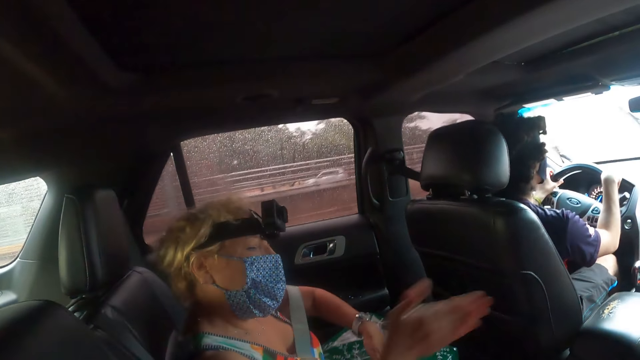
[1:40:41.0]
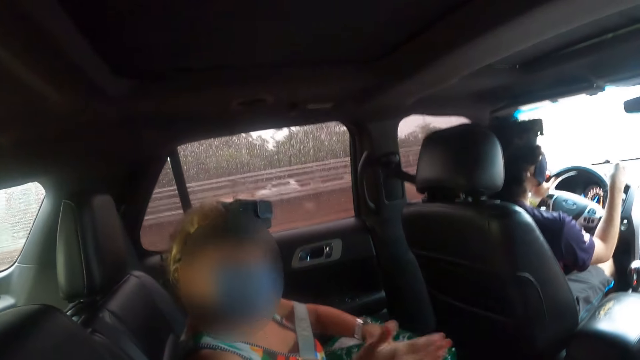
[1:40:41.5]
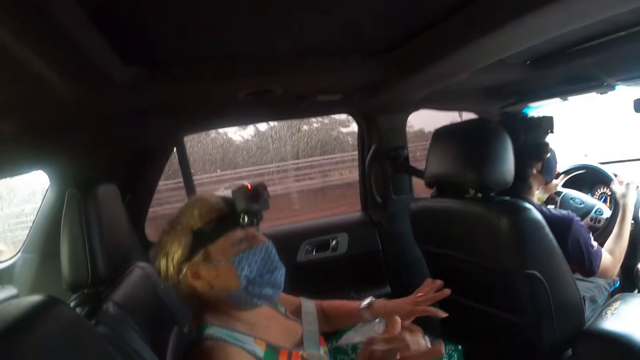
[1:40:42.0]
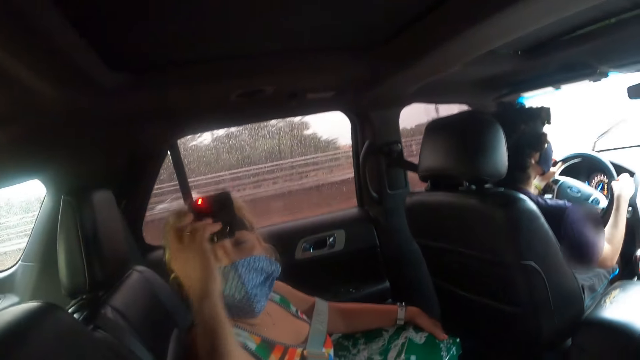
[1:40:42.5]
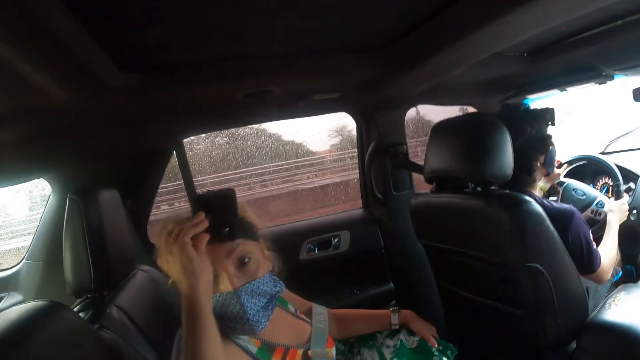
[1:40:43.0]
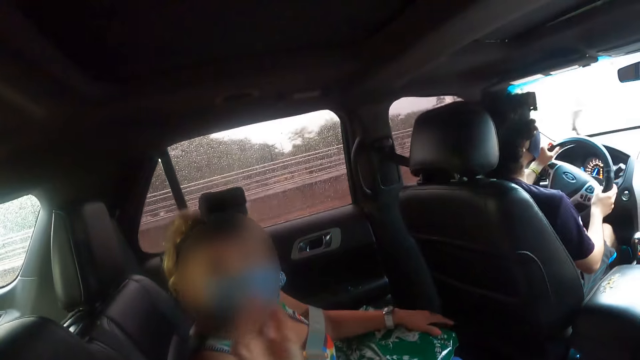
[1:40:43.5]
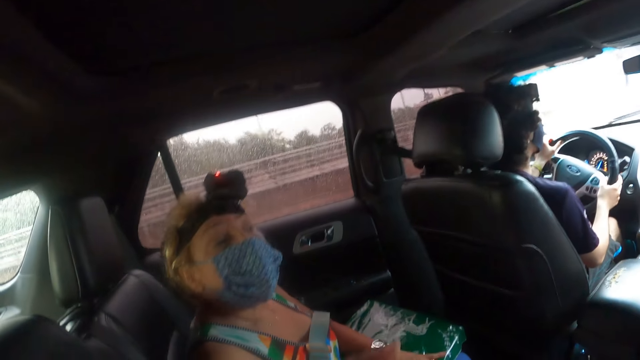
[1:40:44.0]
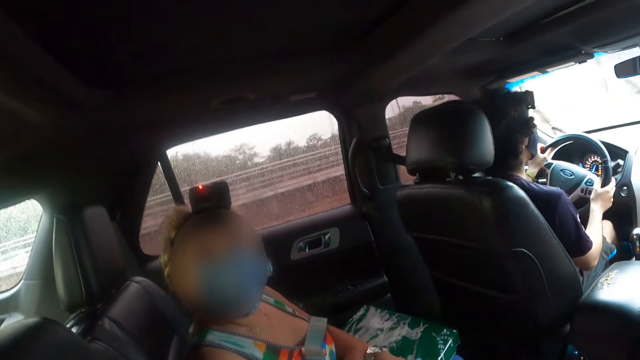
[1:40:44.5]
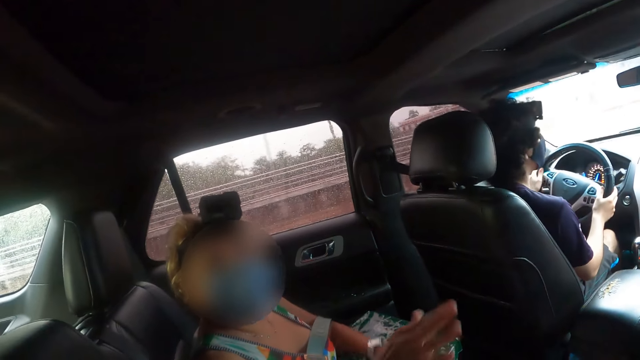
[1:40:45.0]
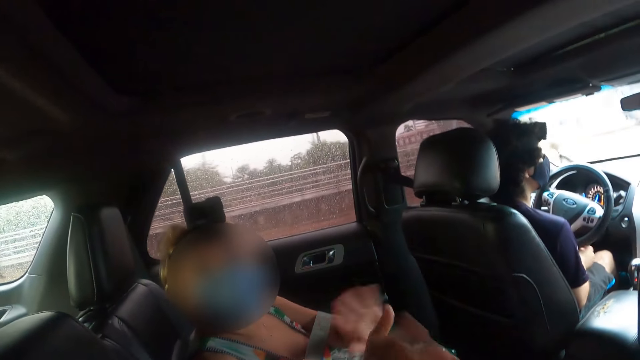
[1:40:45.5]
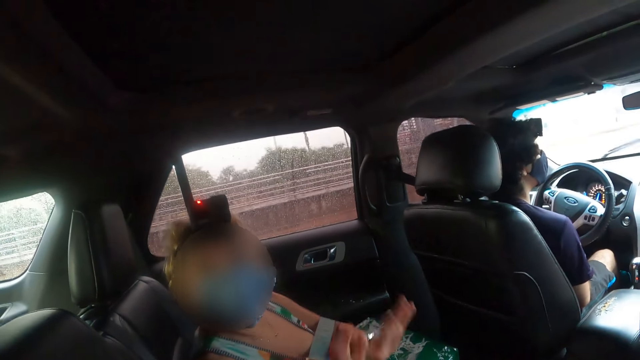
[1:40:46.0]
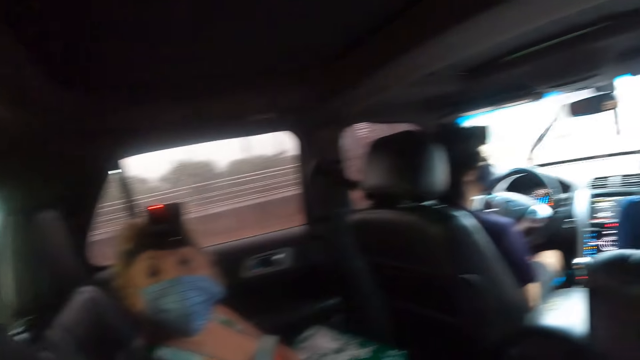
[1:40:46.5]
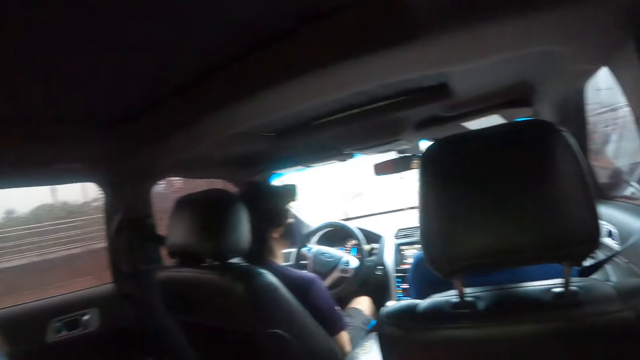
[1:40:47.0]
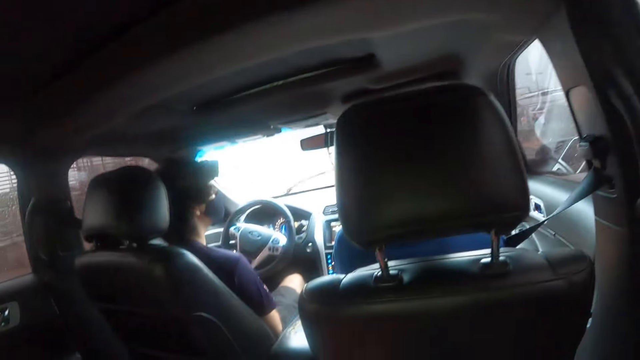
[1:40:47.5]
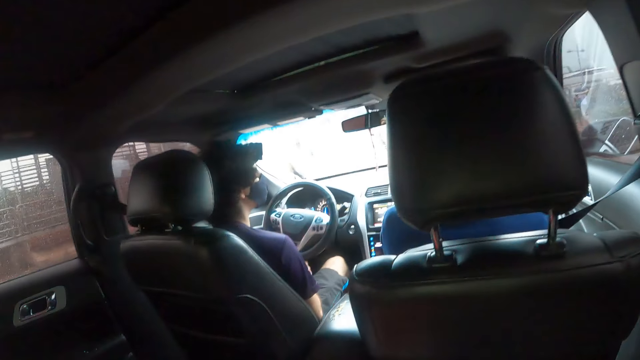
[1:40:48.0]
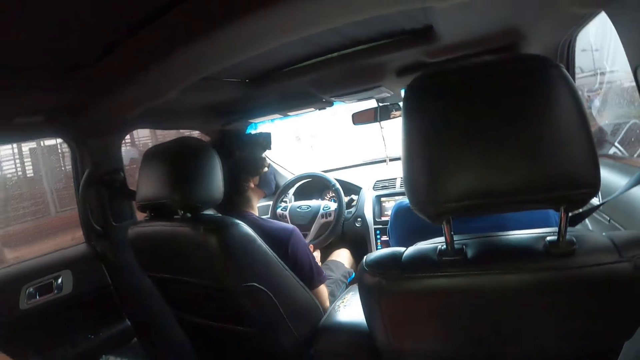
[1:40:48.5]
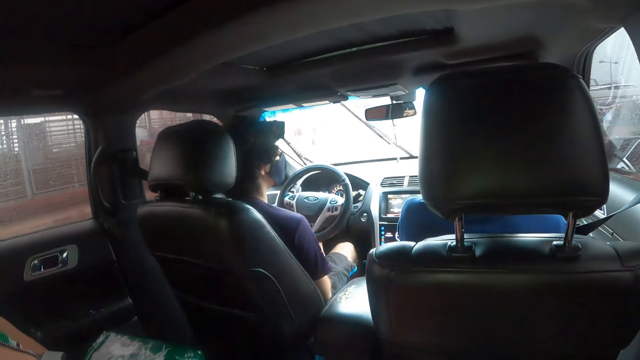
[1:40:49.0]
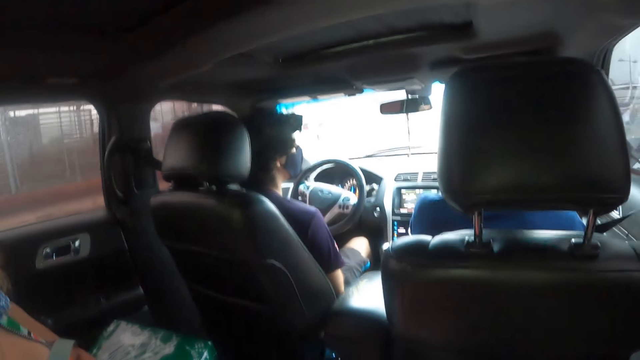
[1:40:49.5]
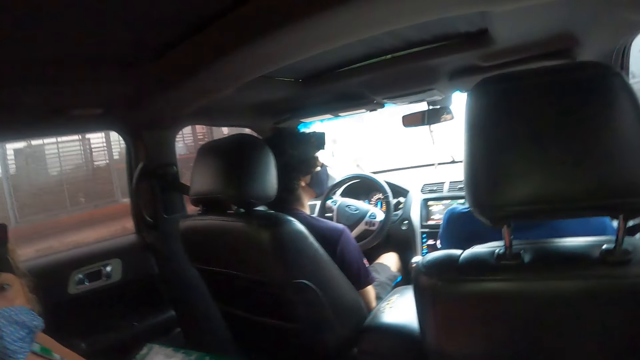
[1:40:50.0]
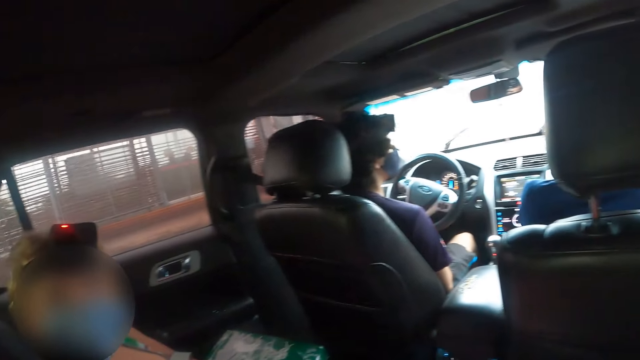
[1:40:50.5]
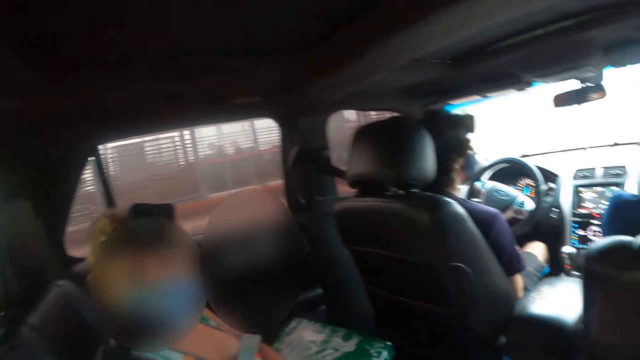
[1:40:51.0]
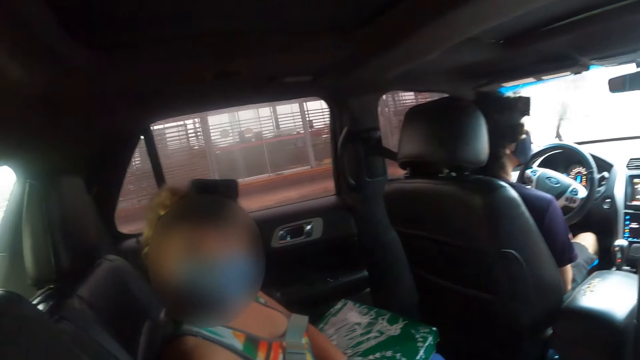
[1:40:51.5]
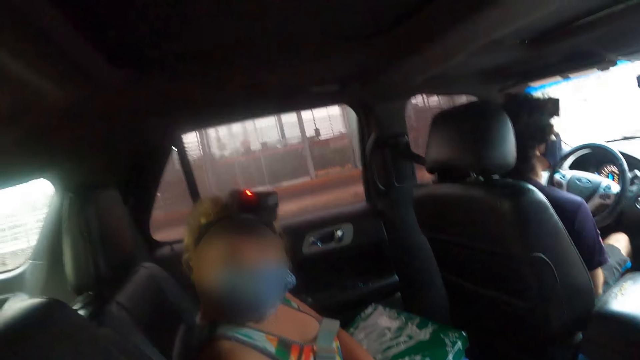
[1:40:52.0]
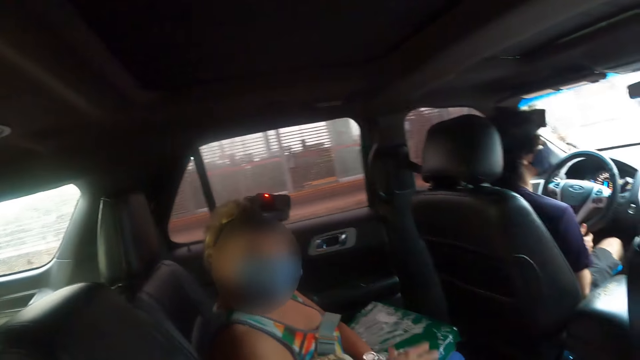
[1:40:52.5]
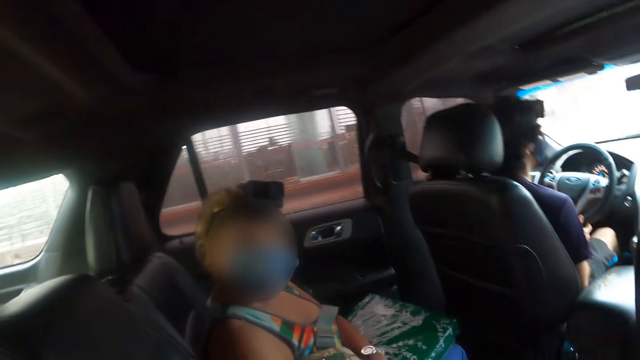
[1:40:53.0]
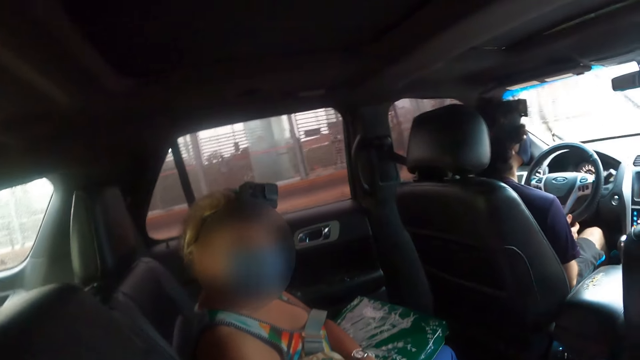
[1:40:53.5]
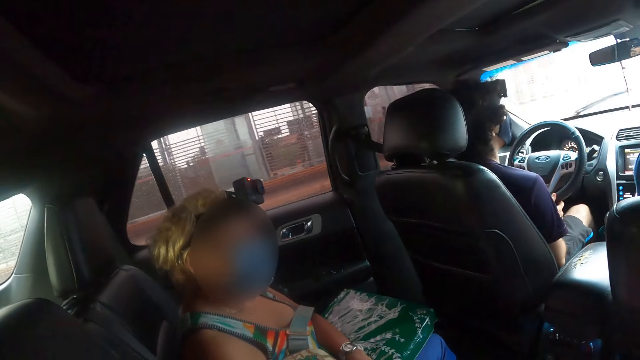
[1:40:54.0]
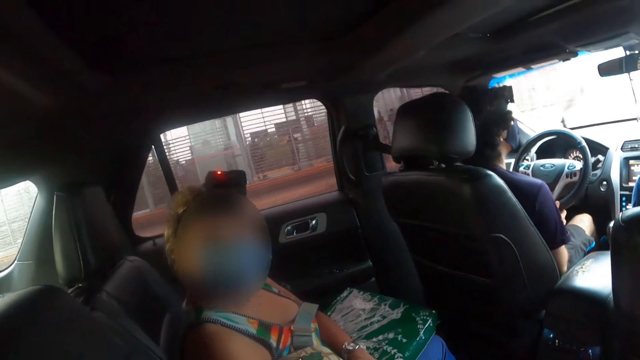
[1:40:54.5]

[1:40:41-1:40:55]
A woman touches the camera. The woman talks to the camera wearer. A man drives the car. The woman talks to the camera wearer.

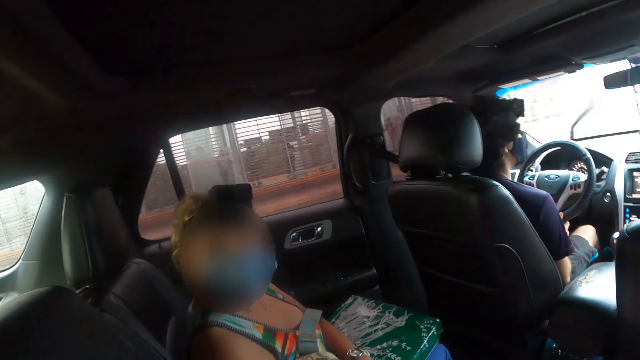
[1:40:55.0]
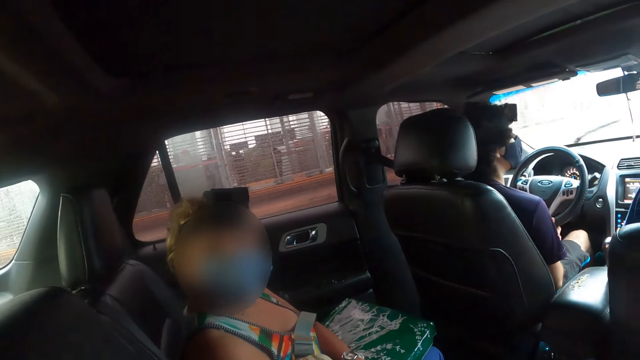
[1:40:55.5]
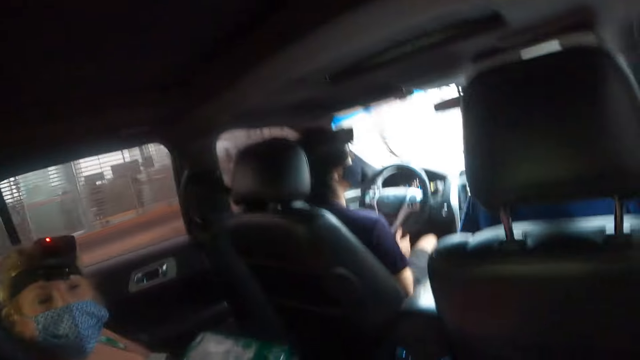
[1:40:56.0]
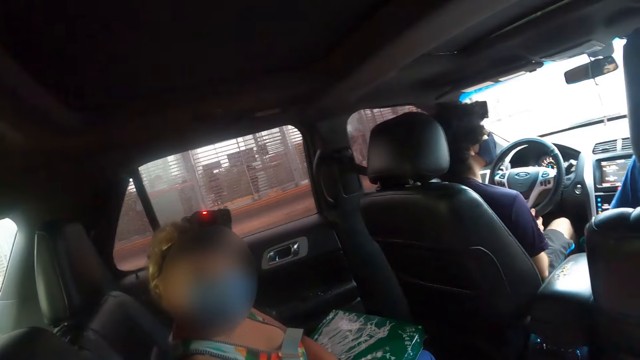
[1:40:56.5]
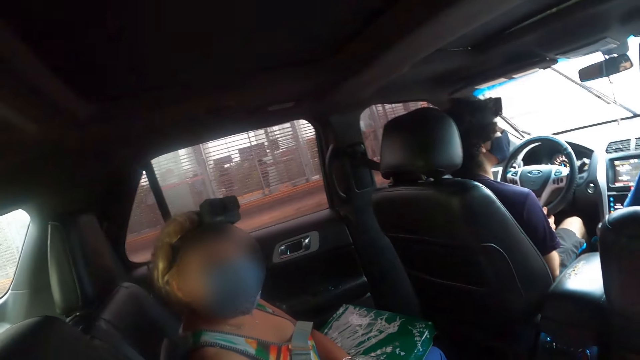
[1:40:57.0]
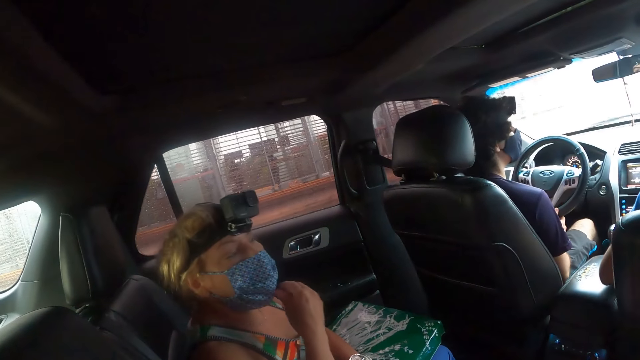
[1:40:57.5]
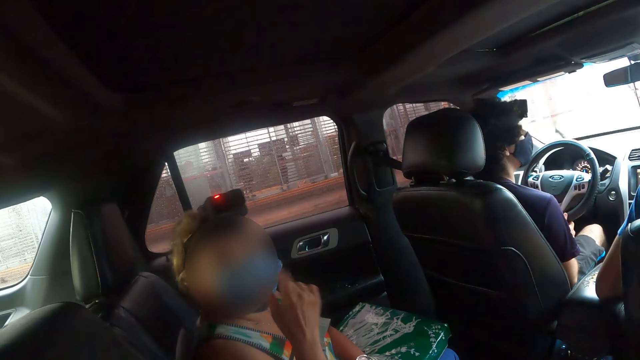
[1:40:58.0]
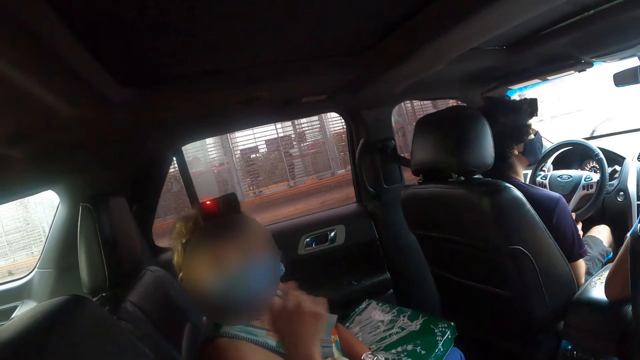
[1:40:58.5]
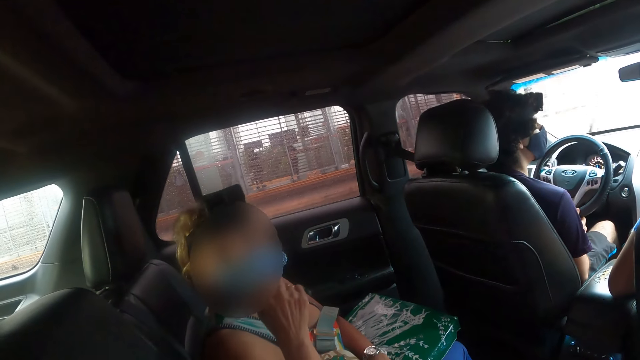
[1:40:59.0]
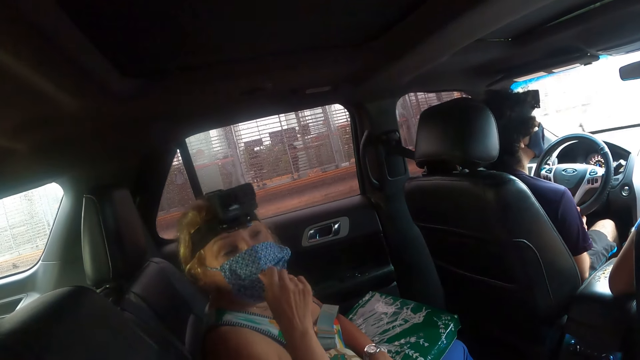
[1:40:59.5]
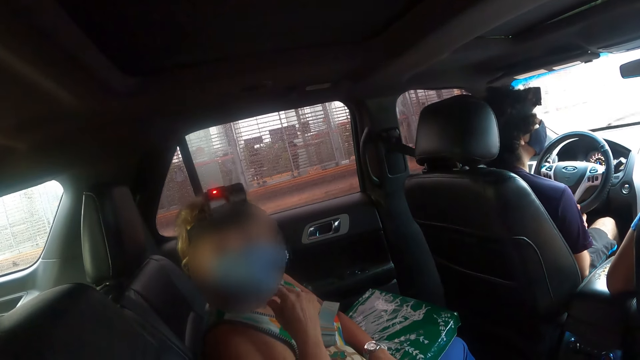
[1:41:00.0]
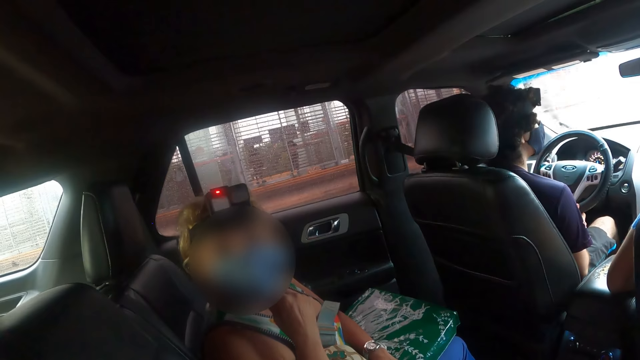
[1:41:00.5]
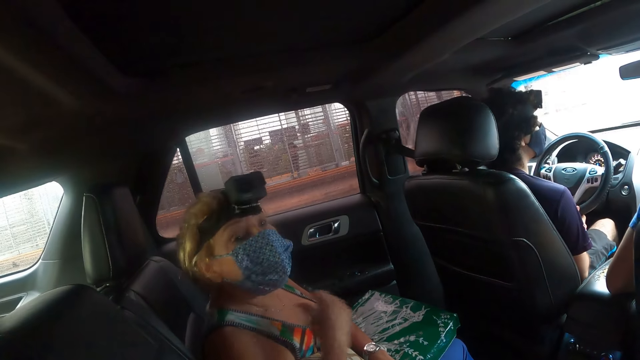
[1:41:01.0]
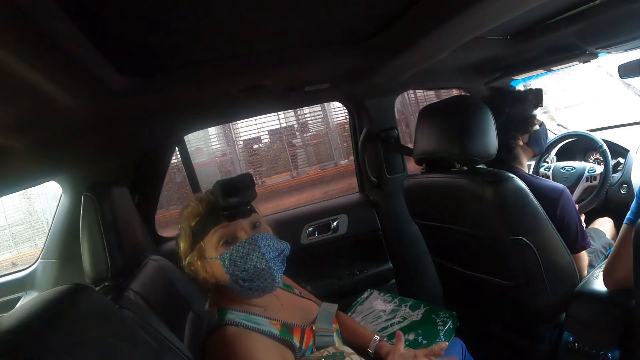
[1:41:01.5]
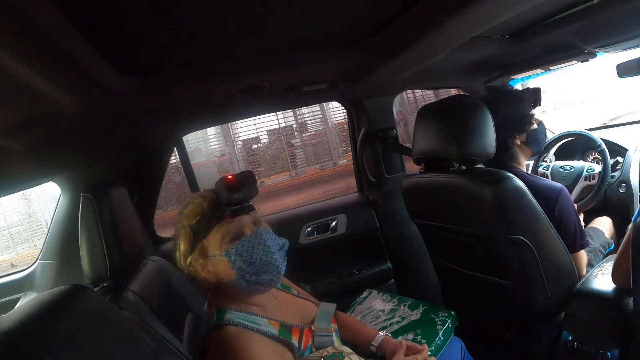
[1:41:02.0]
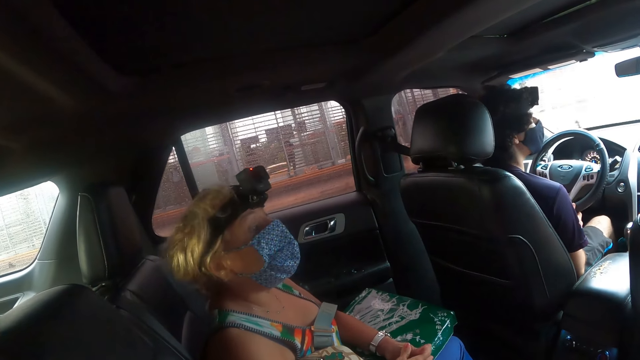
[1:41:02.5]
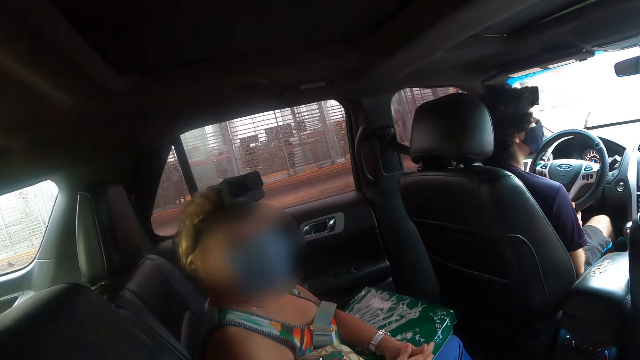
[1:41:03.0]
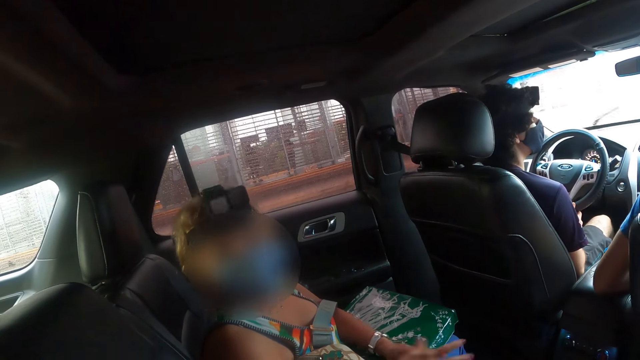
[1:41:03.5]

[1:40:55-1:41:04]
A woman lifts up the hand. The woman talks to the camera wearer.
